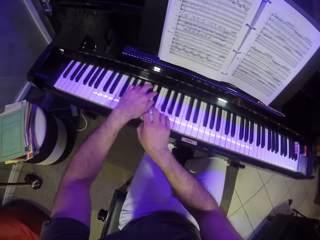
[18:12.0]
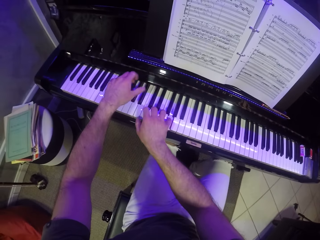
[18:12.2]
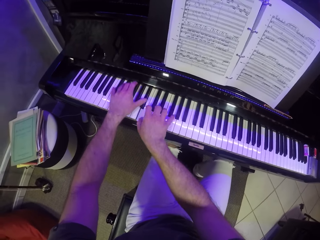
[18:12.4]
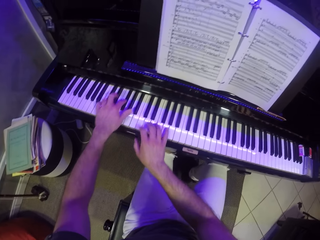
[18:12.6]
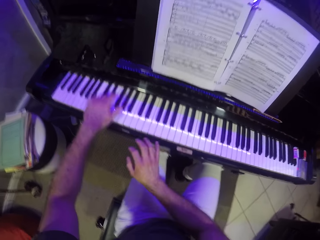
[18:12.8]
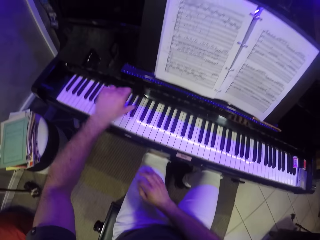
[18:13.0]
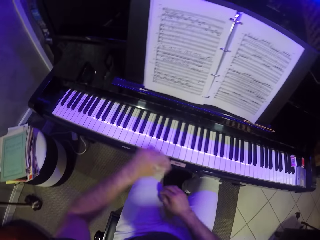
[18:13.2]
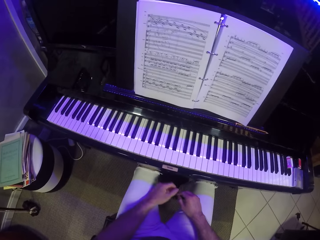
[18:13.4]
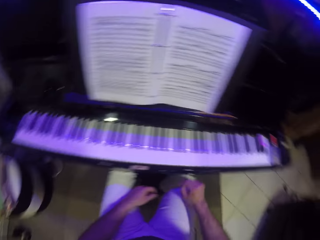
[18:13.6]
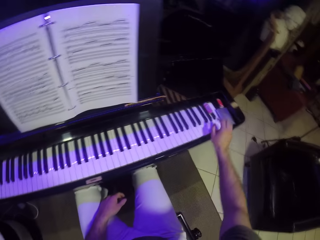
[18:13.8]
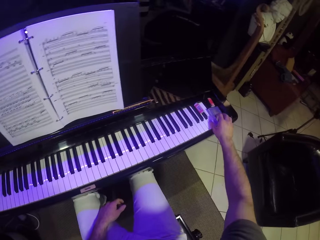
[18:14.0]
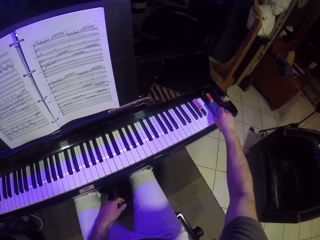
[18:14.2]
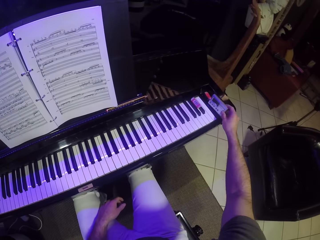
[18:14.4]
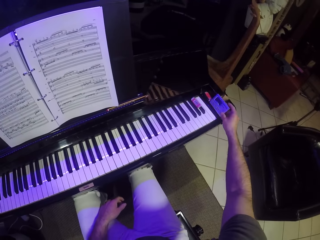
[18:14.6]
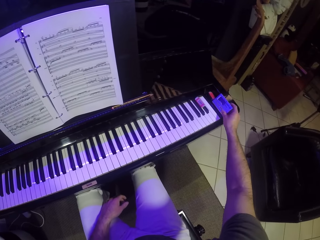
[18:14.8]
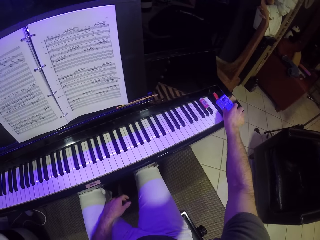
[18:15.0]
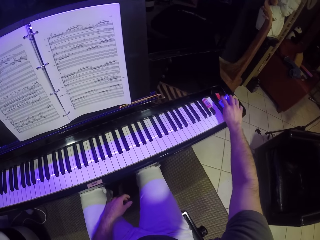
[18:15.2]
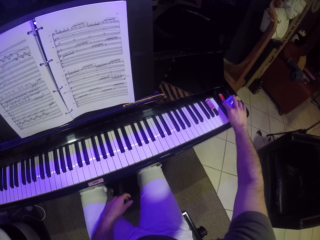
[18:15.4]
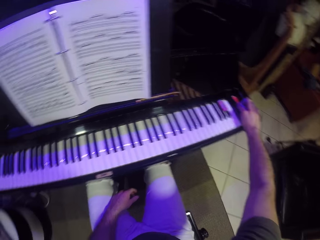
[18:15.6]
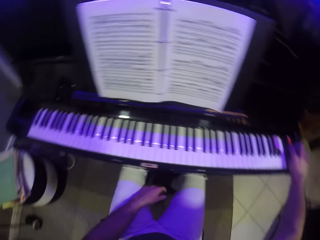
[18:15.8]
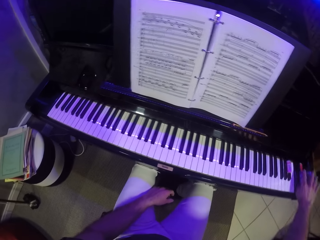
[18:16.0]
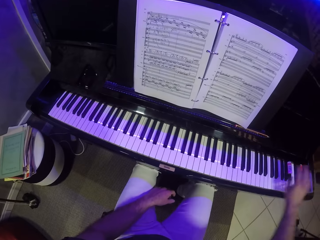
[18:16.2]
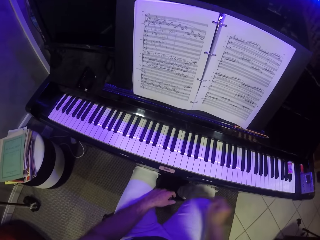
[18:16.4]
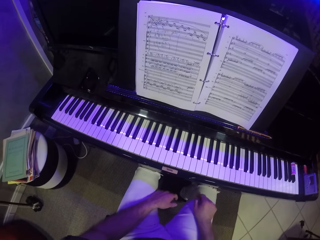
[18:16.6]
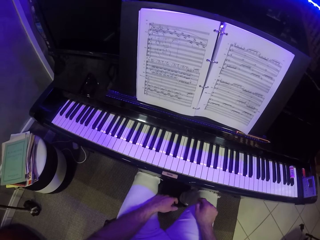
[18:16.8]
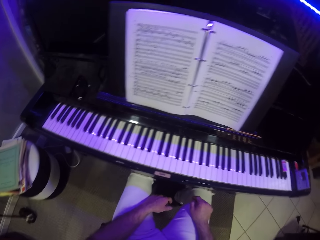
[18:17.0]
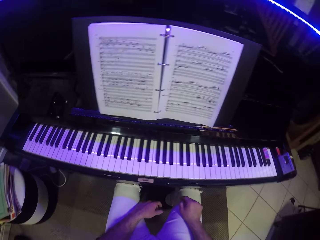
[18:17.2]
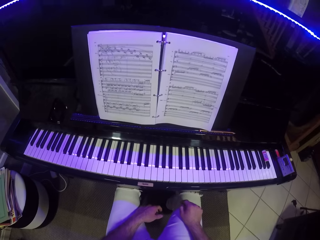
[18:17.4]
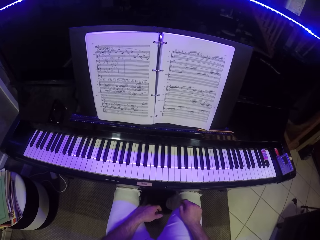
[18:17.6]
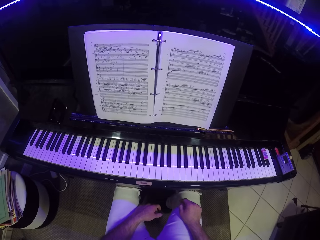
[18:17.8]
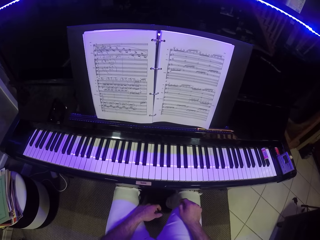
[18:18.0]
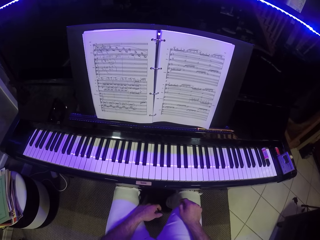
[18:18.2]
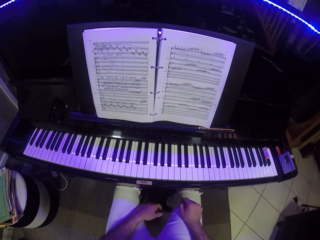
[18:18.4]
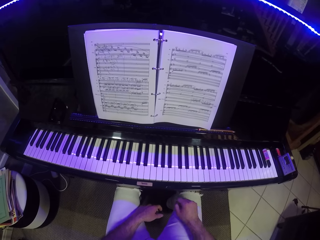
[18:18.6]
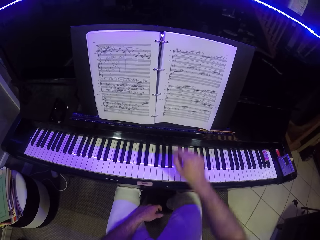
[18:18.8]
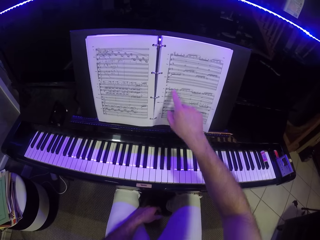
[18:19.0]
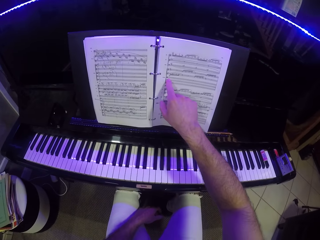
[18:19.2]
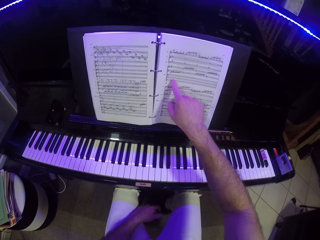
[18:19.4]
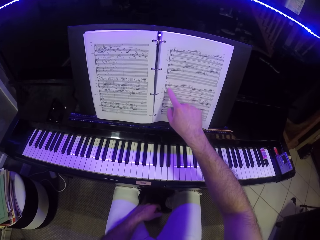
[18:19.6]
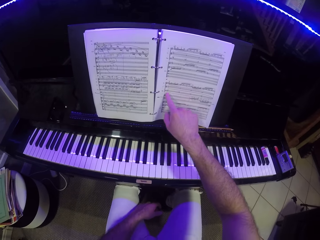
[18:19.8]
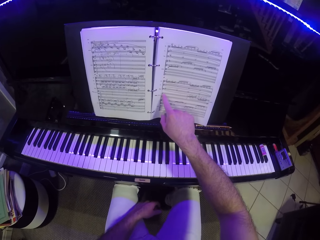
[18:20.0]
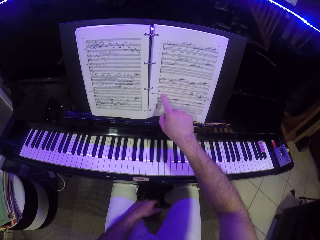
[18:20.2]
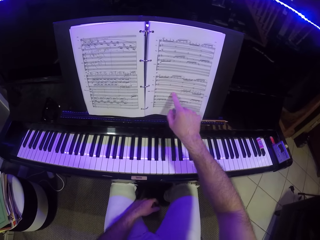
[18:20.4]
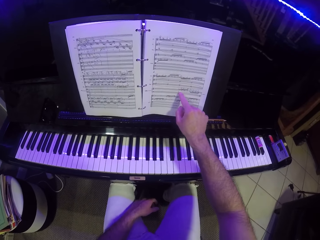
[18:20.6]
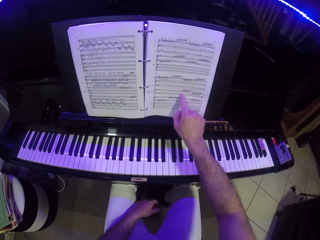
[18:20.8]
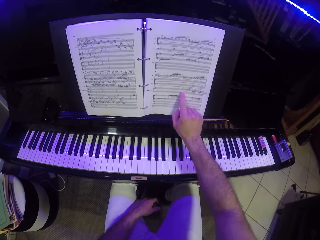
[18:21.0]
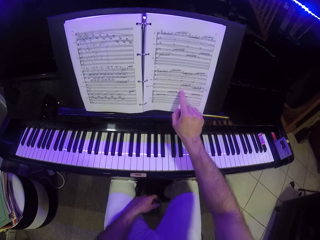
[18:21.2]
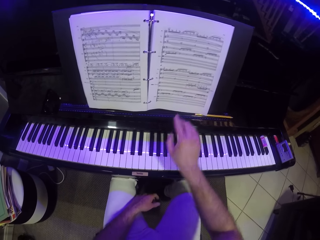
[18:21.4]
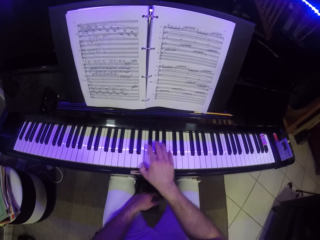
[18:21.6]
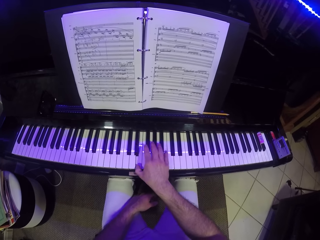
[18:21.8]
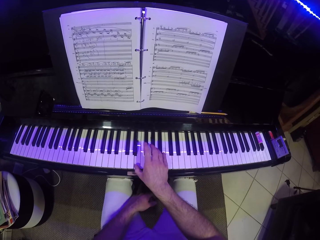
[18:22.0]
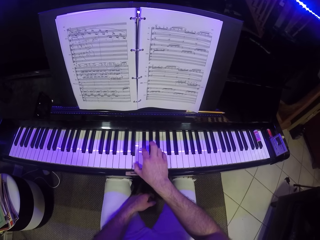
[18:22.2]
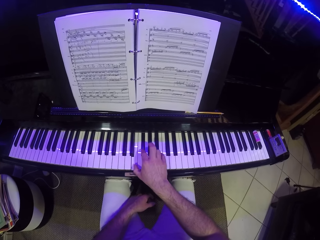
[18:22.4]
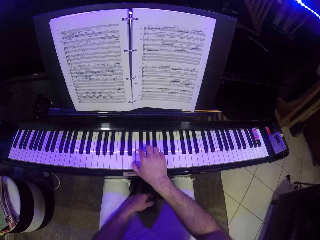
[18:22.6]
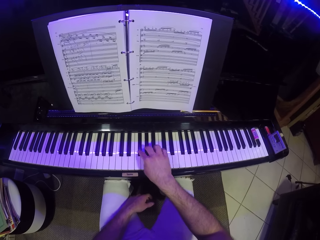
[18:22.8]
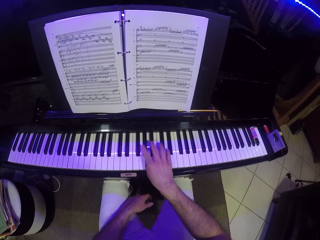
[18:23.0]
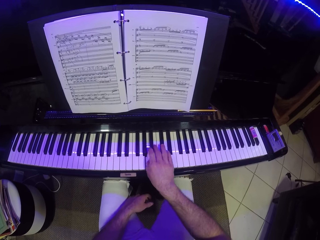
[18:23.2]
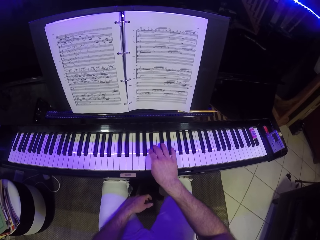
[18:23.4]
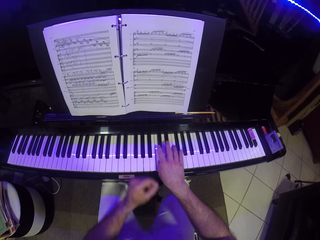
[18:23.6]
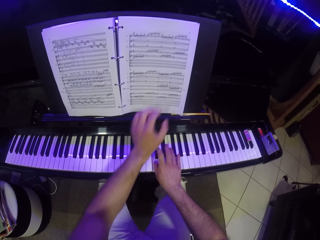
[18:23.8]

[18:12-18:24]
The camera wearer puts hands on the lap. He adjusts the electric tuner on the piano with his right hand. He scans through a music notes book on the piano with his right hand. He moves a finger on the book. He plays the piano with his right hand.

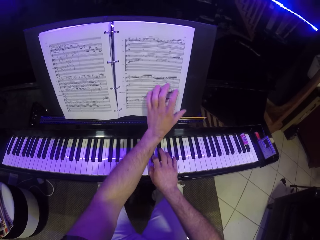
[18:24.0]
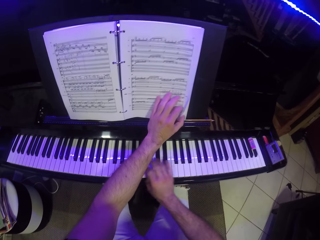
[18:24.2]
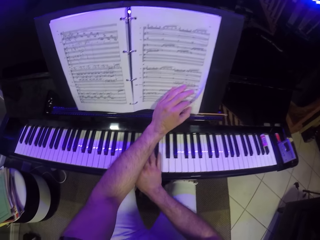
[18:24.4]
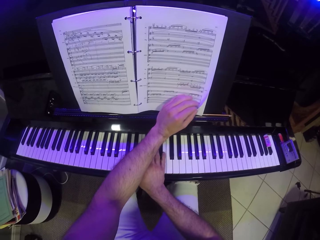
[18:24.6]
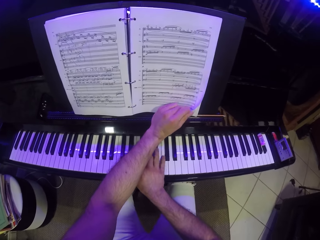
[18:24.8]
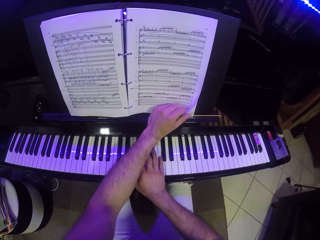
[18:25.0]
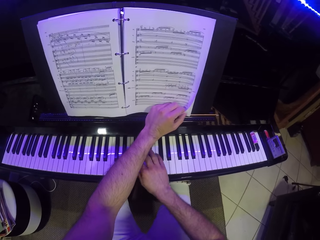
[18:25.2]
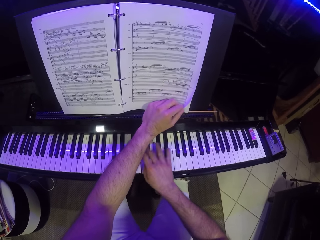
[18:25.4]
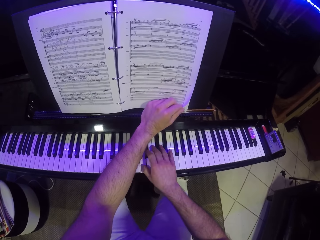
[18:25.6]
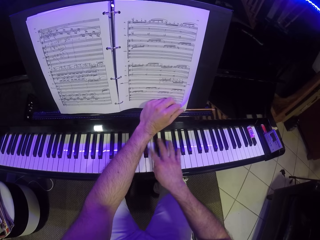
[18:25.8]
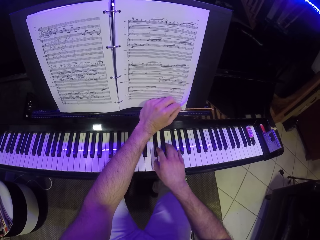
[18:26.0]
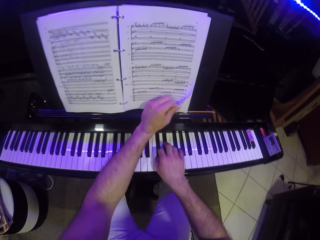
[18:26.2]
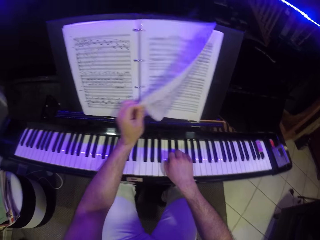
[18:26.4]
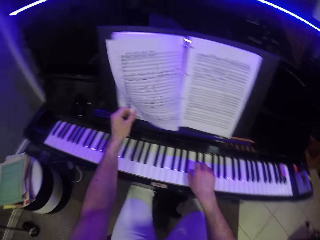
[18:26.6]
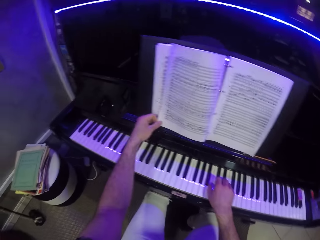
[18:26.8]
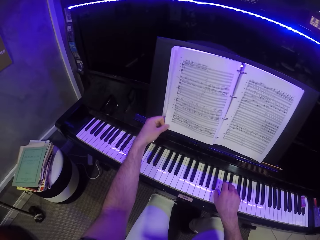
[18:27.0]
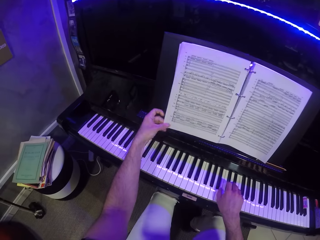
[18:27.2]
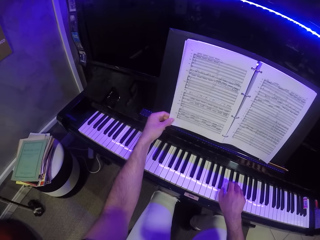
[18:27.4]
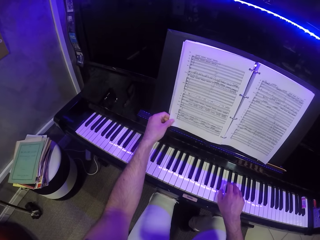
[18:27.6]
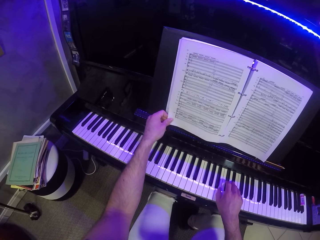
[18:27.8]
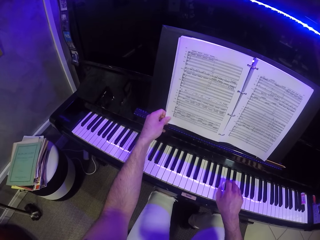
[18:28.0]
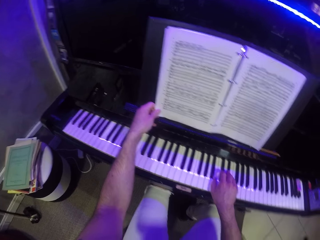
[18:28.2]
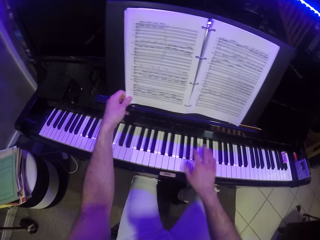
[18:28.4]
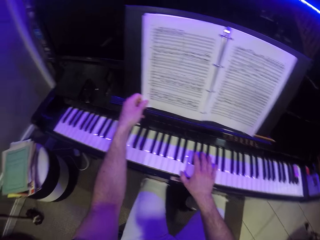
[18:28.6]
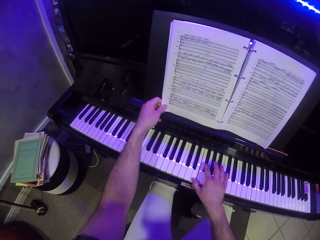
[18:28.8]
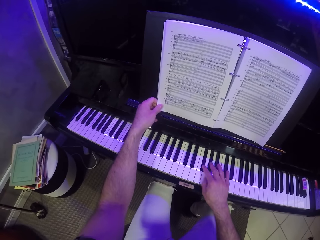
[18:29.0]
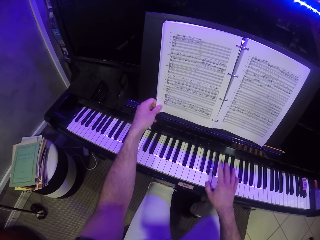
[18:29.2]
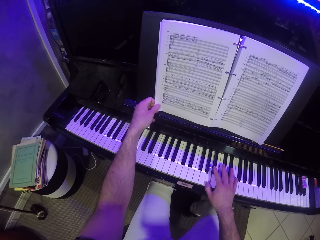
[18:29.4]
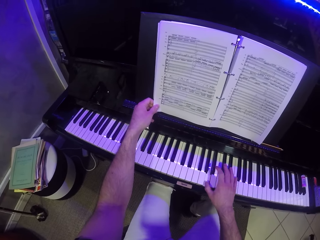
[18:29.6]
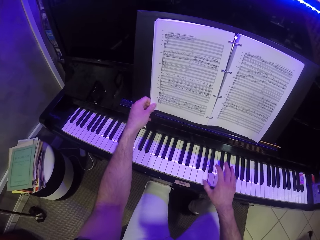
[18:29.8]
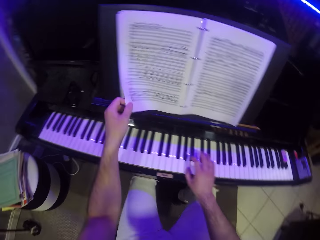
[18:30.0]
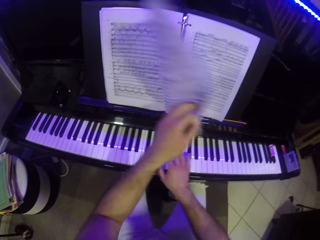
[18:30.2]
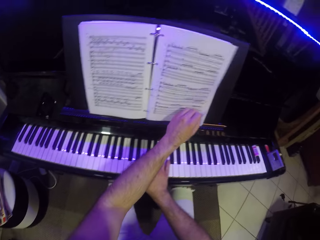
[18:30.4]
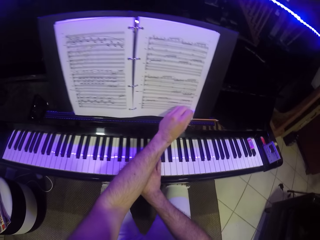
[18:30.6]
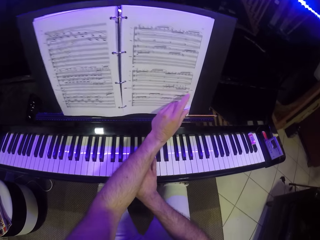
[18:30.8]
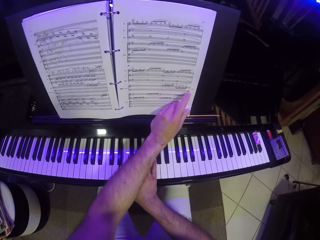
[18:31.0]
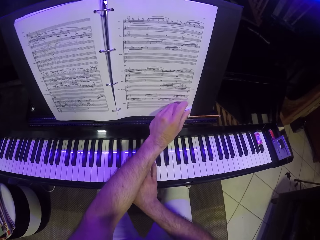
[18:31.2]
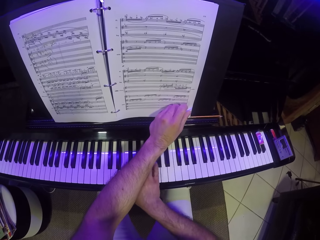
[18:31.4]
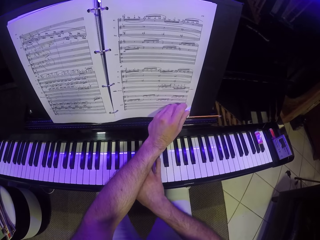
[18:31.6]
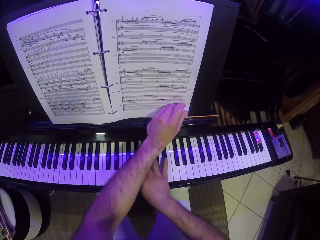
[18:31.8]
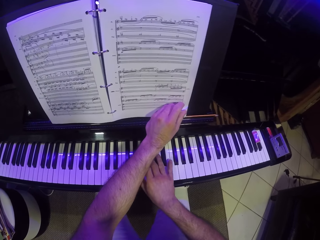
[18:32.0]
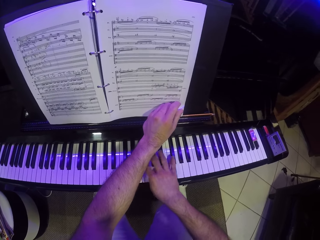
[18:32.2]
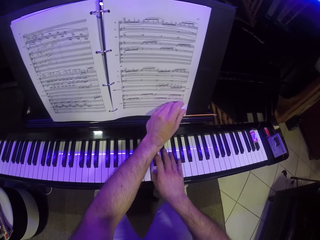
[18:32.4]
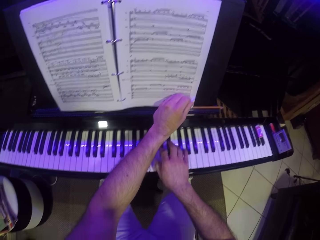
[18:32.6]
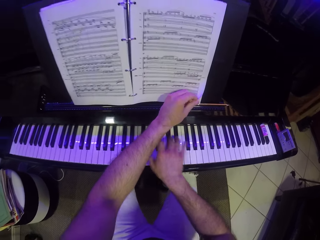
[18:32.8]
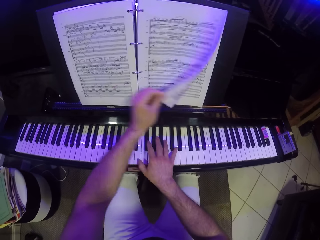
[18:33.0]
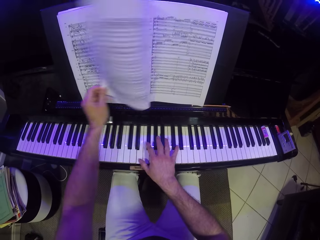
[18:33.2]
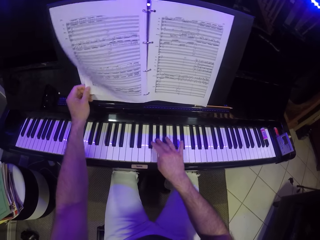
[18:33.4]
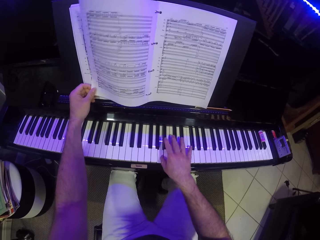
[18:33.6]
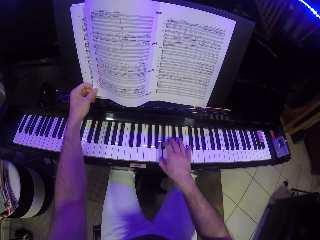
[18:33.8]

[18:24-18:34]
The camera wearer holds a page of the music notes book with his left hand. He flips the page of the music notes book with his left hand. He plays the piano with his right hand. He flips the page of the music notes book with his left hand. He flips the page again.
